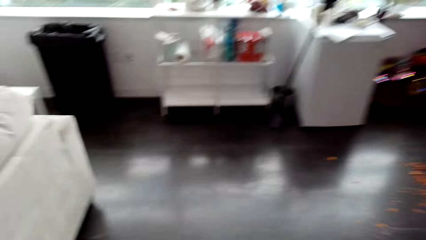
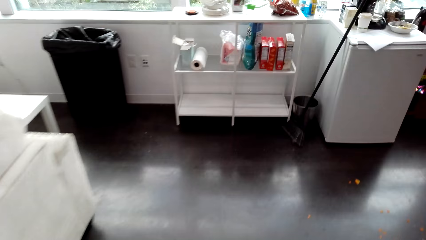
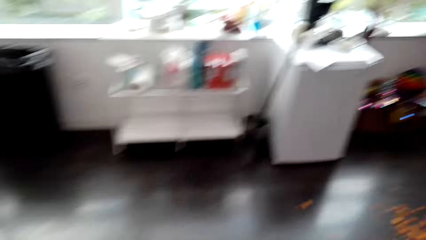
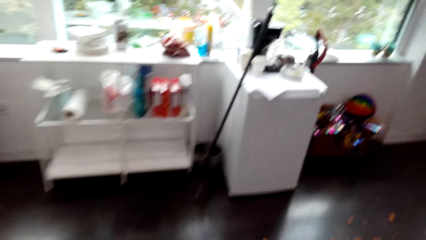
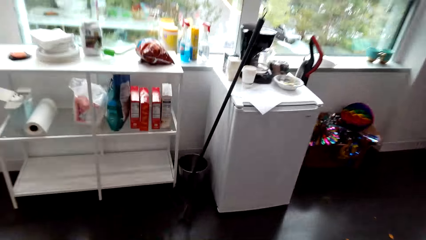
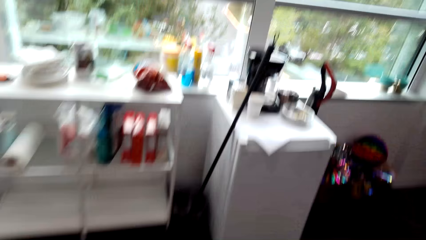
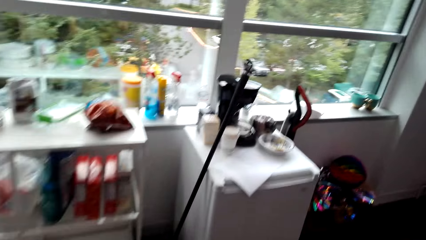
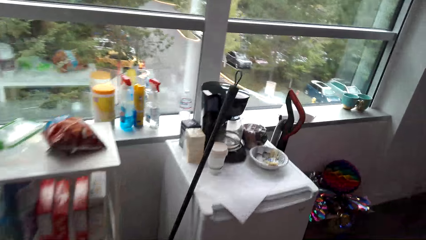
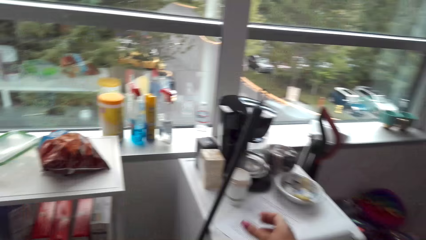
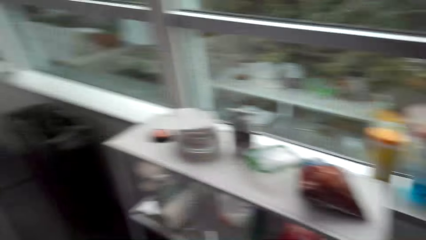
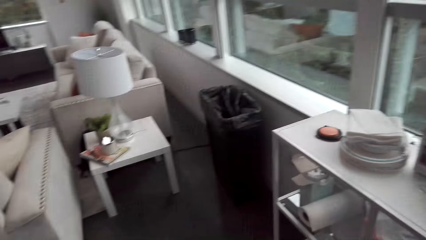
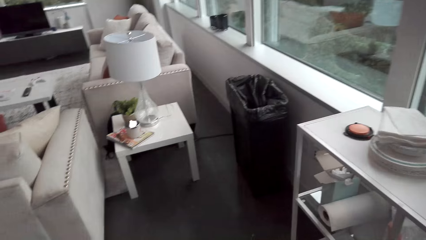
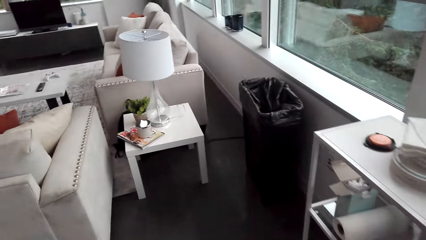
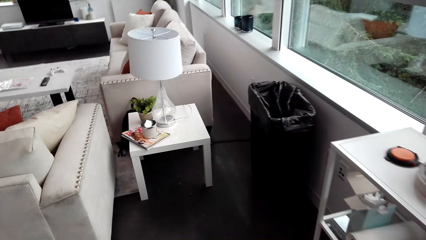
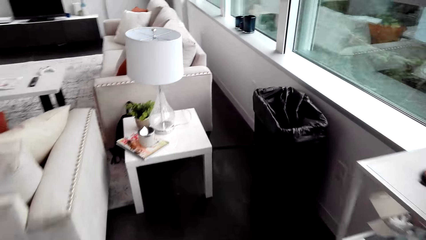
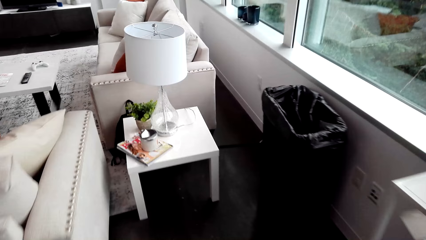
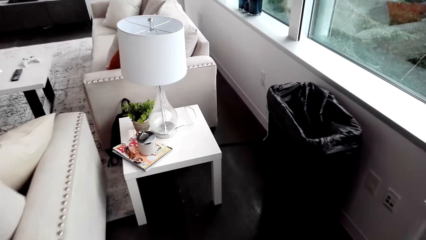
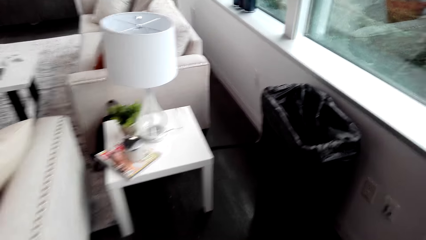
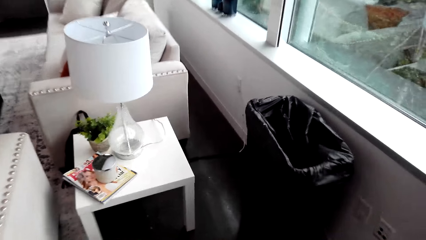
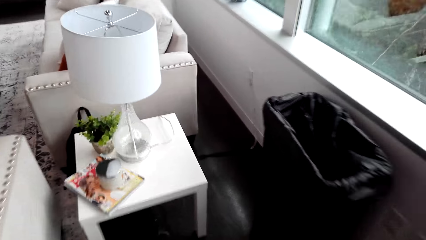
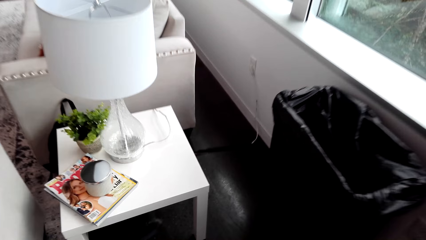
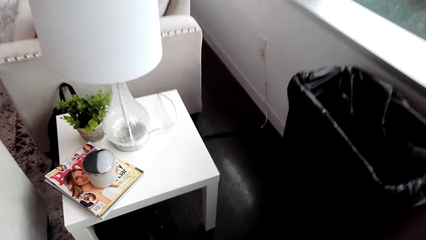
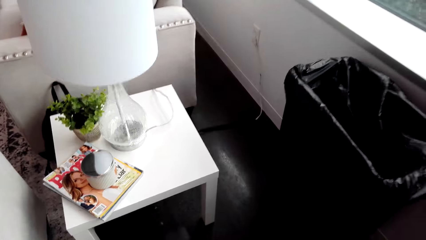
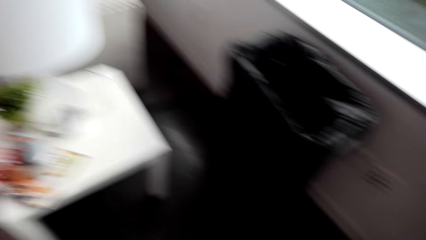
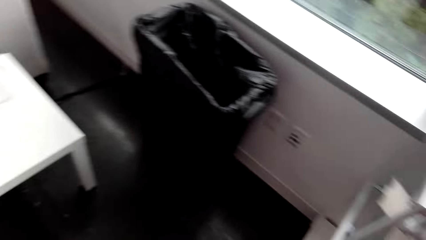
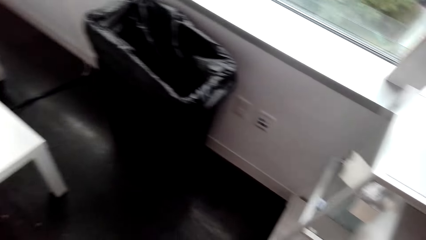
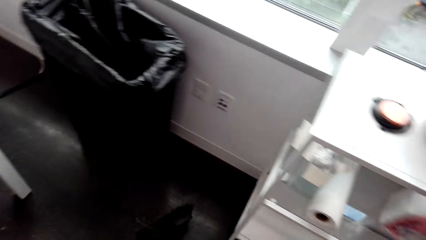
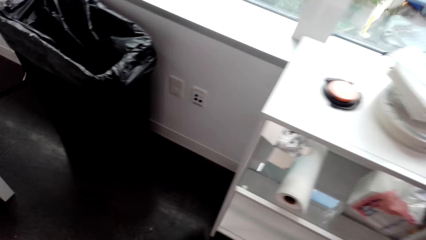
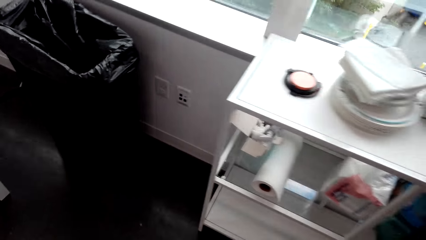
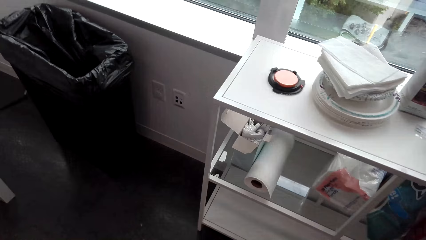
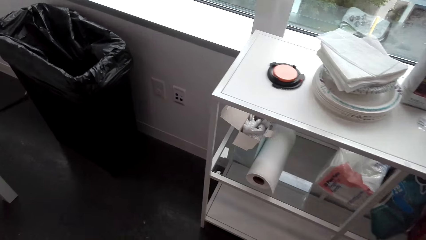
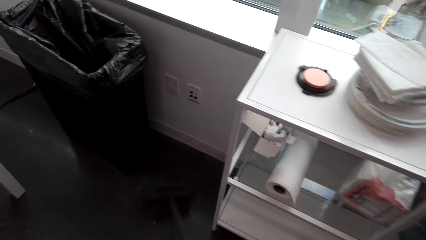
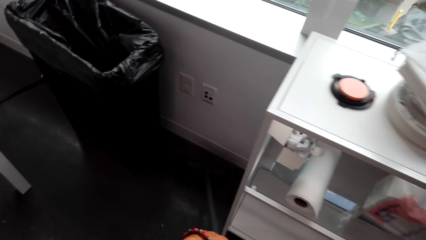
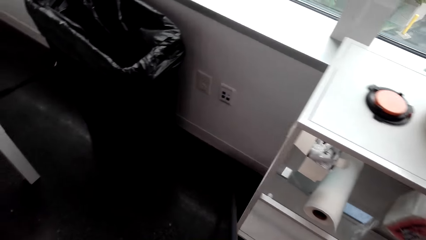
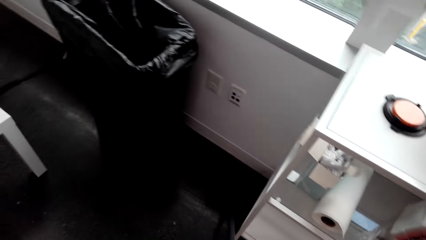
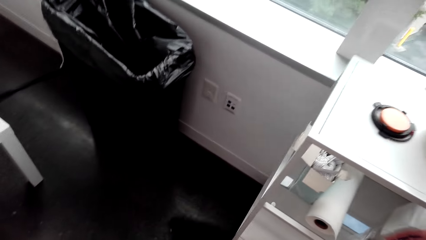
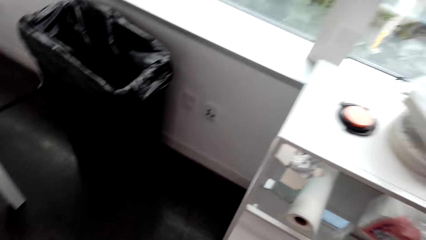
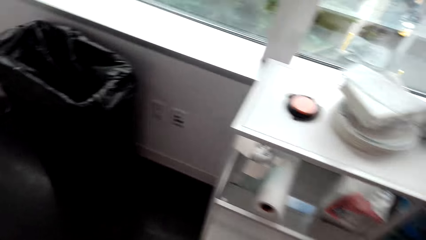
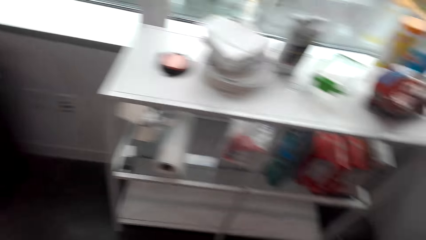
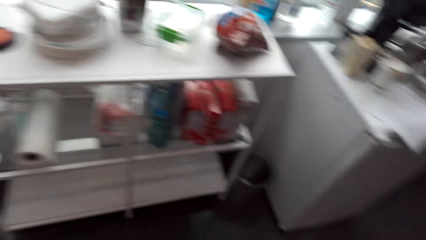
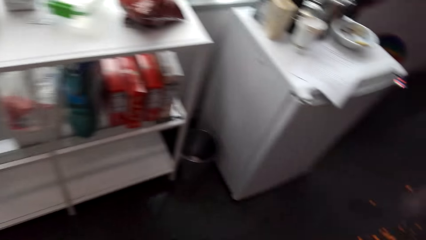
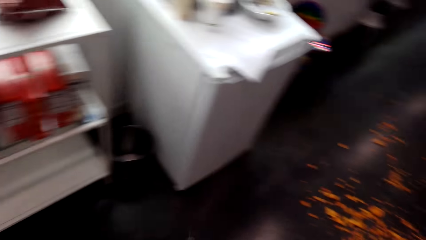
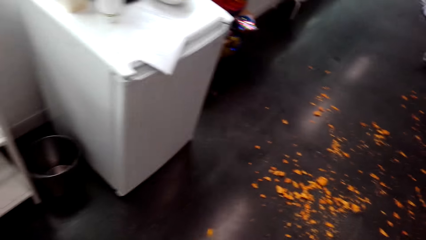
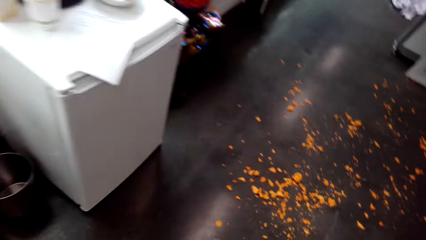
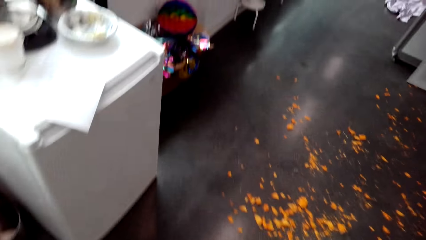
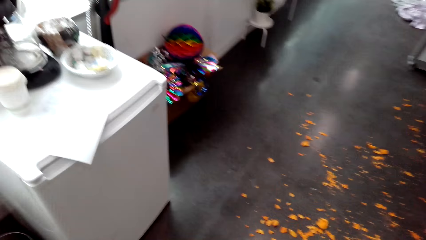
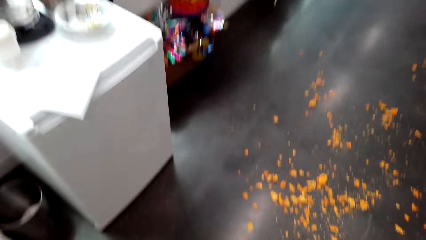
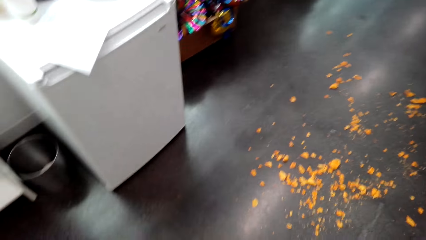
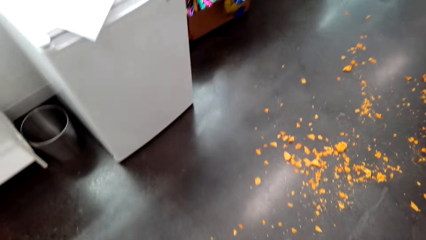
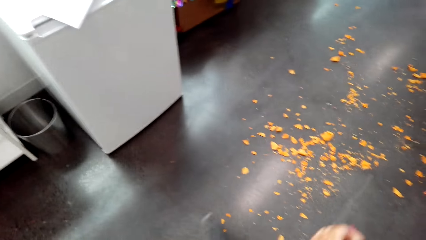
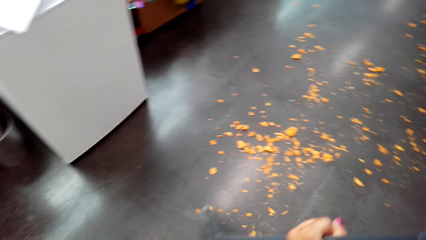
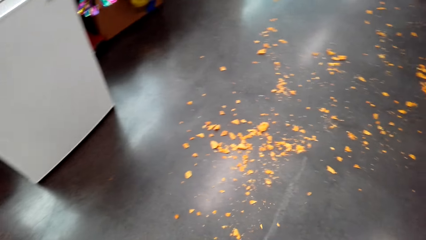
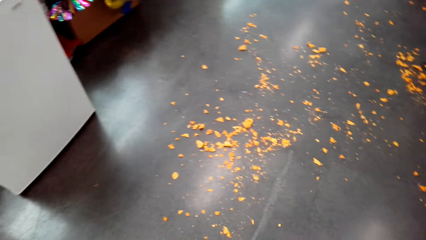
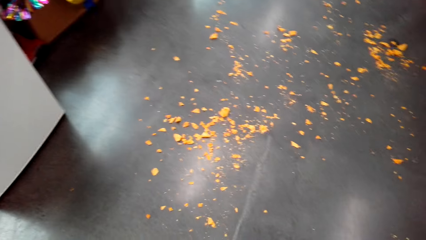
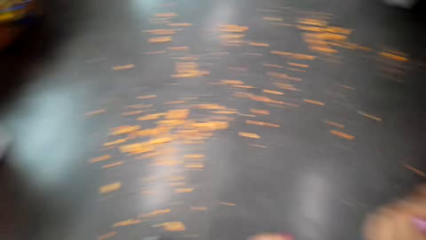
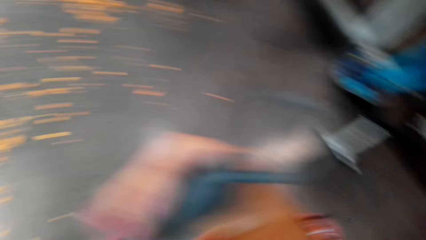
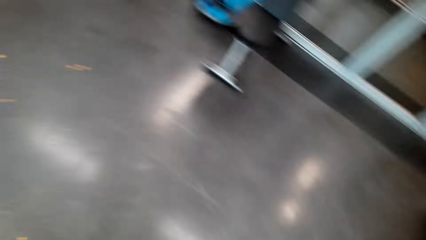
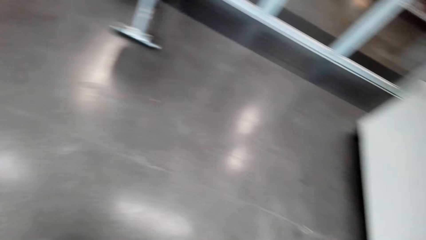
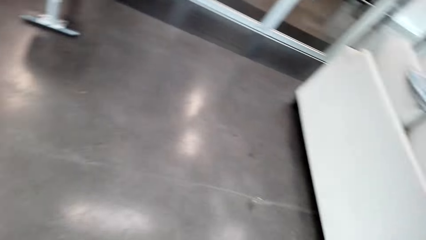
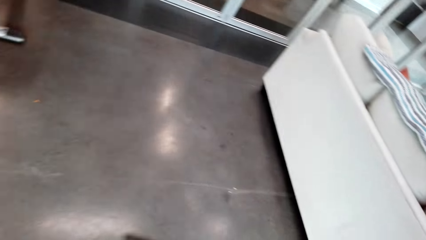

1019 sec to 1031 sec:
The camera wearer picks up the broom. They sweep the floor with the broom.

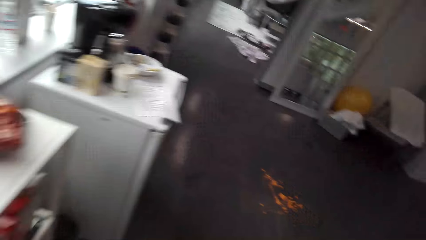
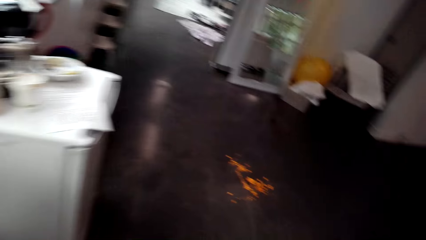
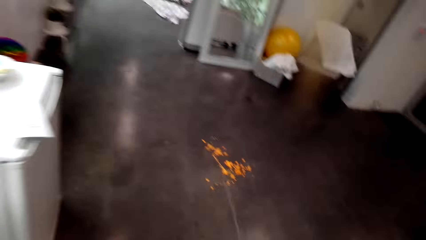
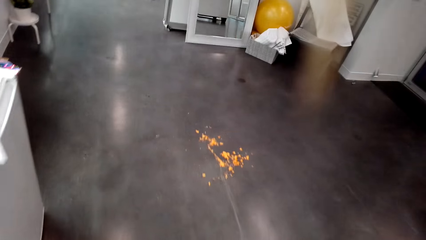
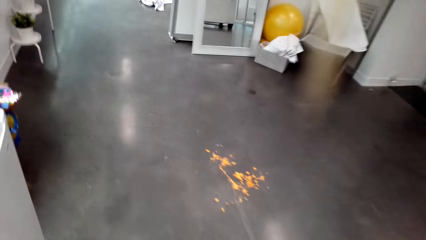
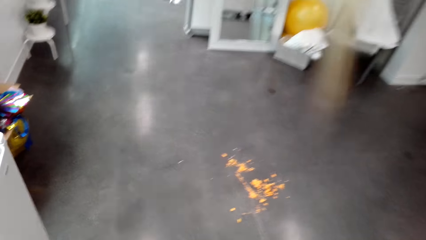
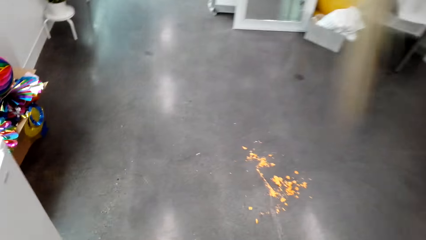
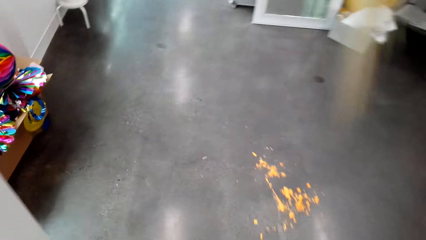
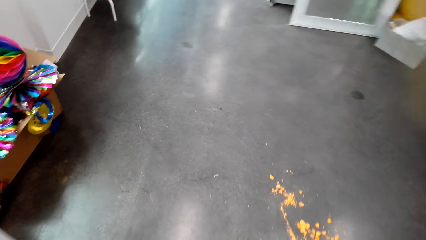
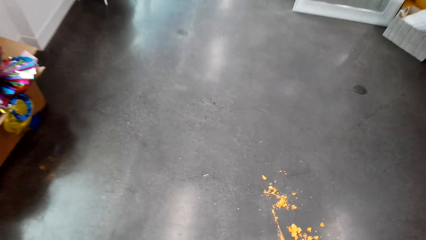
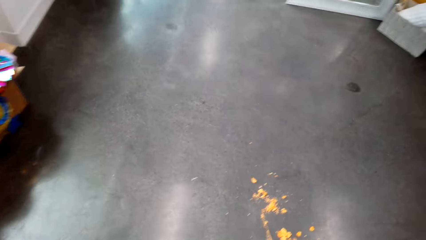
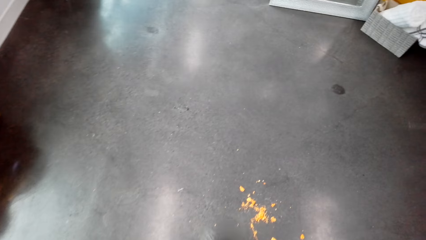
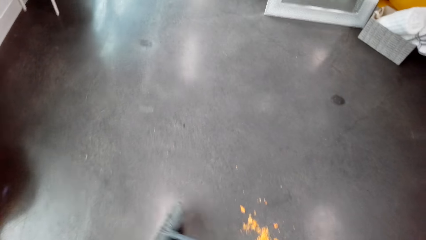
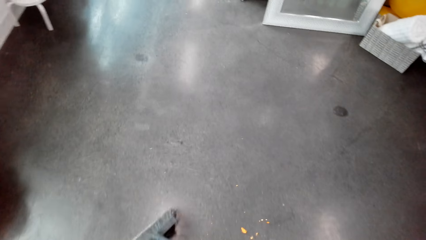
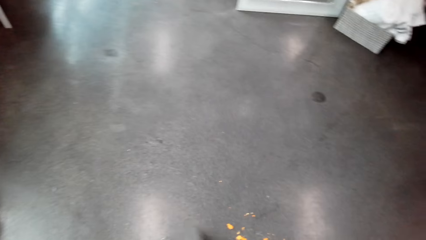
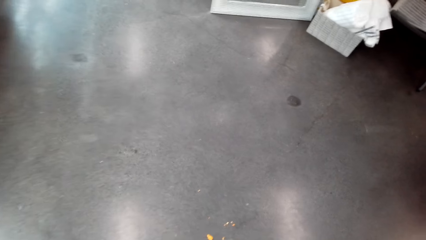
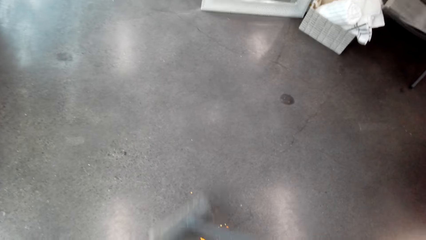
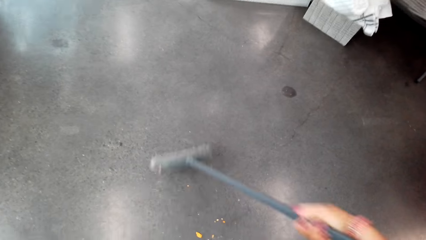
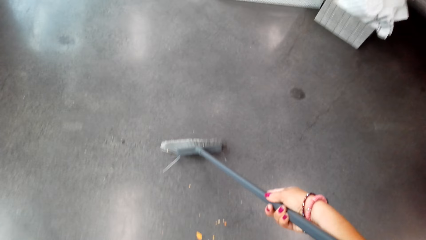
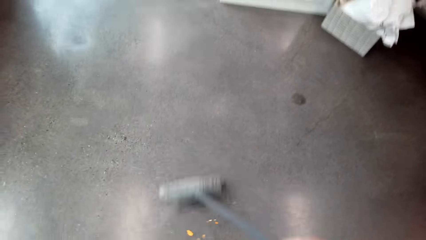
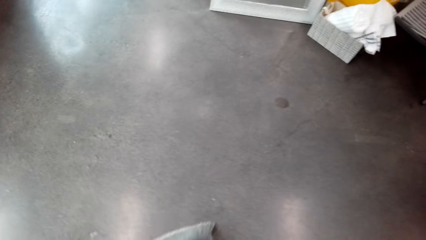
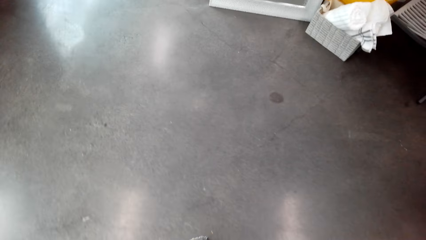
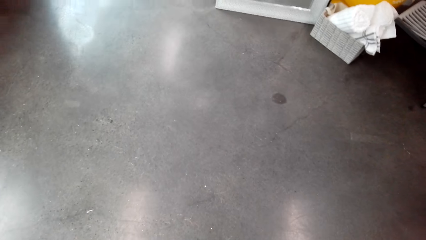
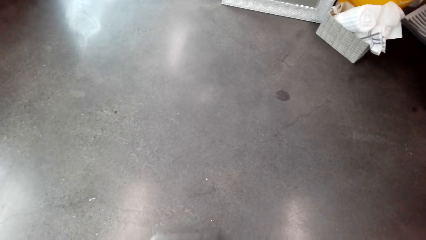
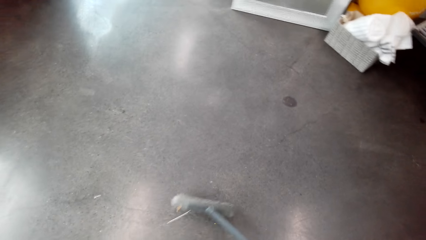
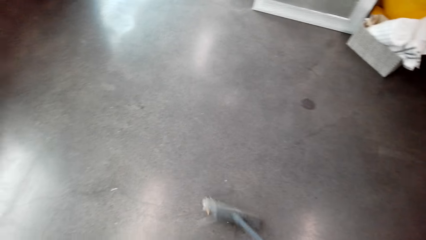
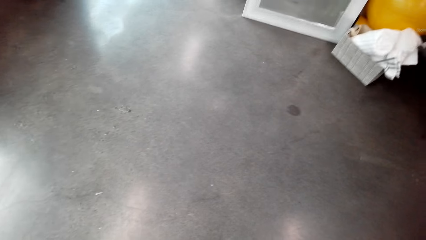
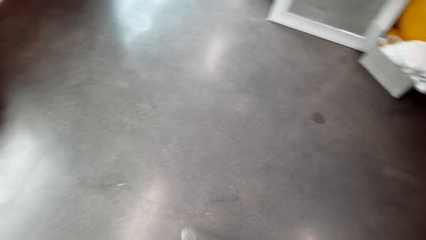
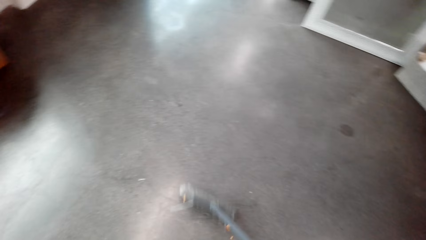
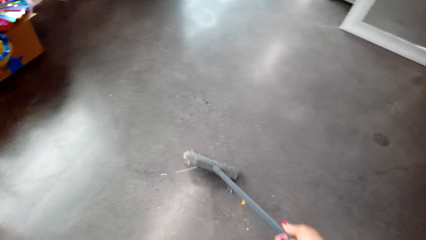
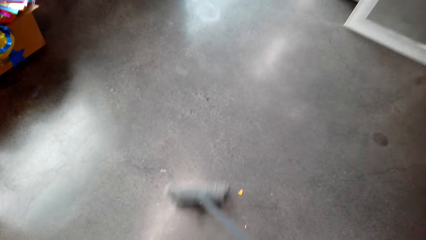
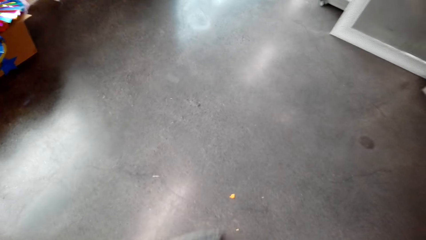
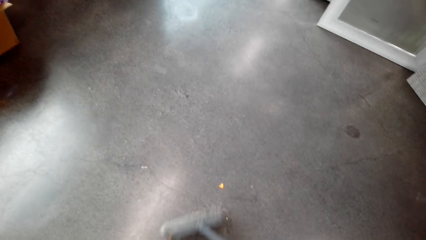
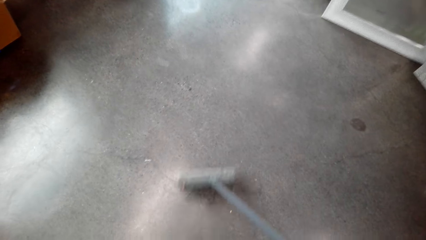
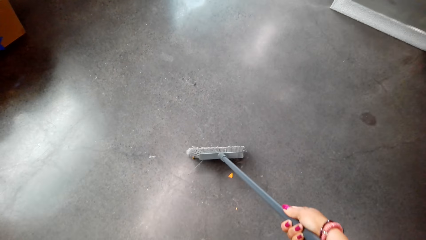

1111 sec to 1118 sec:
The camera wearer walks in the room. They sweep the chips on the floor with a broom.
